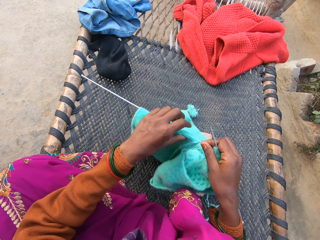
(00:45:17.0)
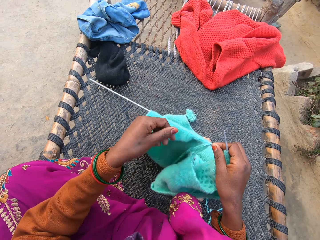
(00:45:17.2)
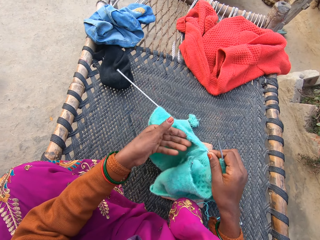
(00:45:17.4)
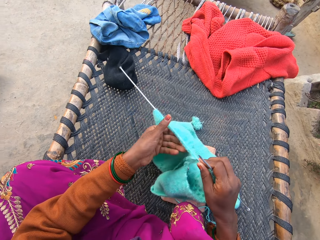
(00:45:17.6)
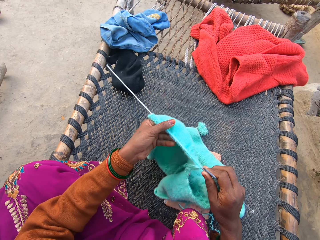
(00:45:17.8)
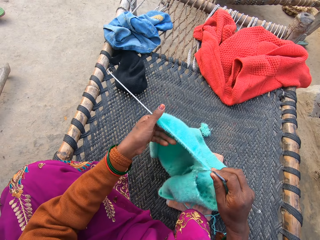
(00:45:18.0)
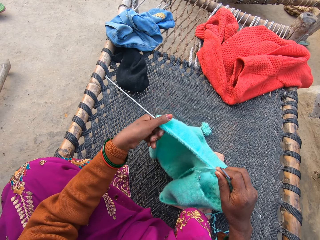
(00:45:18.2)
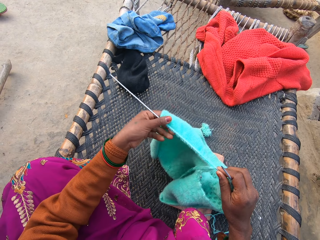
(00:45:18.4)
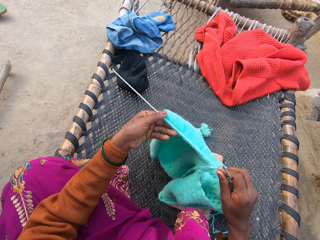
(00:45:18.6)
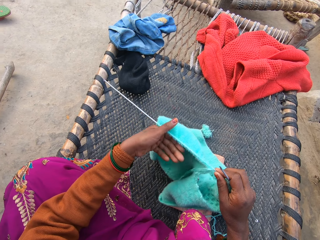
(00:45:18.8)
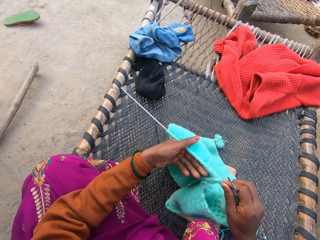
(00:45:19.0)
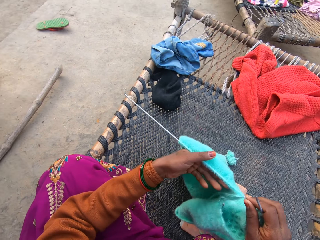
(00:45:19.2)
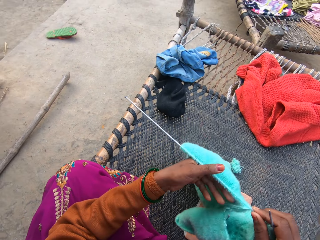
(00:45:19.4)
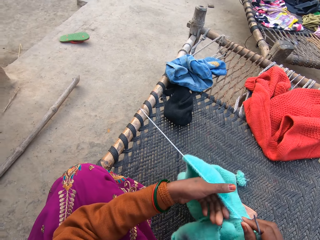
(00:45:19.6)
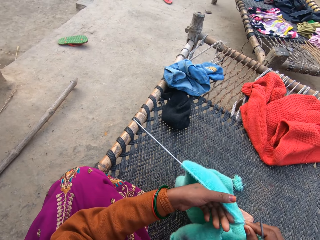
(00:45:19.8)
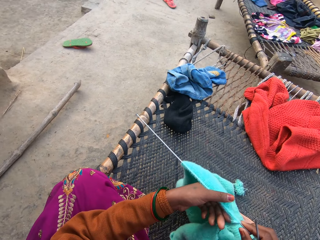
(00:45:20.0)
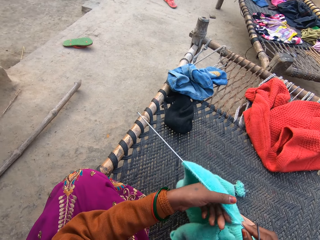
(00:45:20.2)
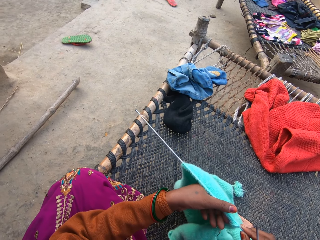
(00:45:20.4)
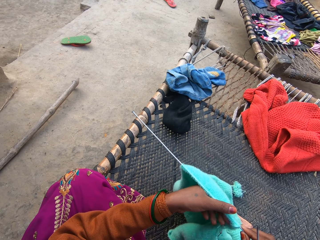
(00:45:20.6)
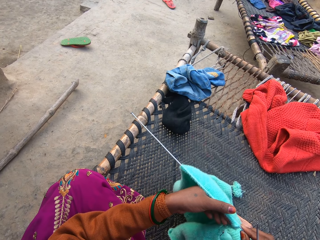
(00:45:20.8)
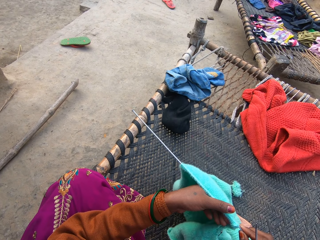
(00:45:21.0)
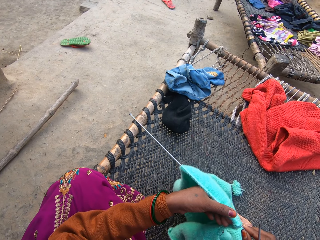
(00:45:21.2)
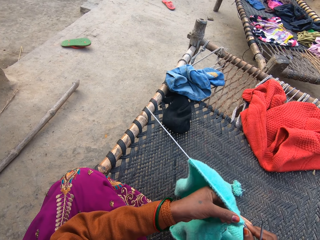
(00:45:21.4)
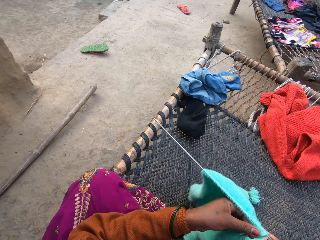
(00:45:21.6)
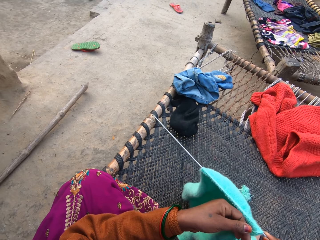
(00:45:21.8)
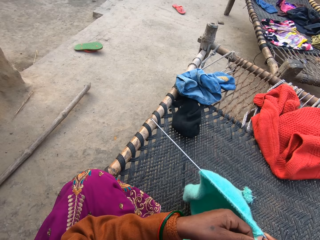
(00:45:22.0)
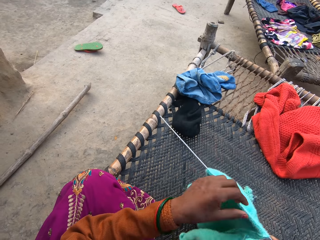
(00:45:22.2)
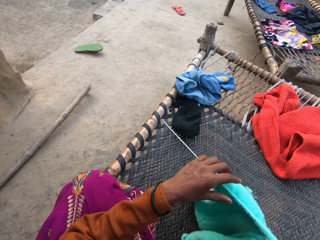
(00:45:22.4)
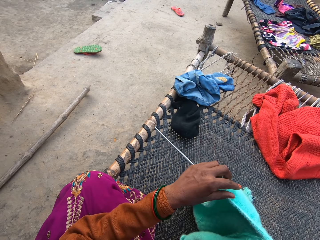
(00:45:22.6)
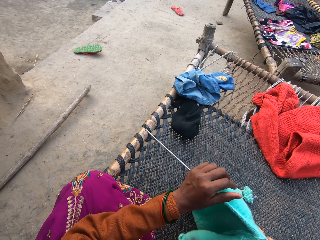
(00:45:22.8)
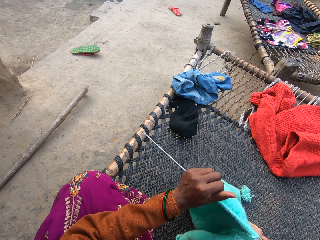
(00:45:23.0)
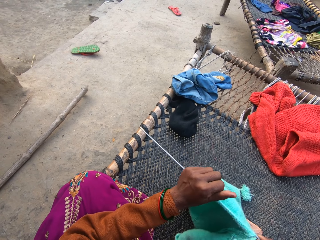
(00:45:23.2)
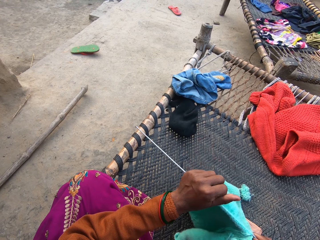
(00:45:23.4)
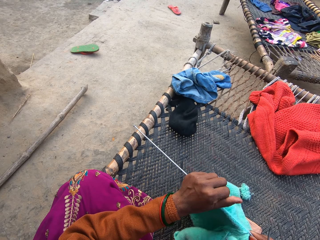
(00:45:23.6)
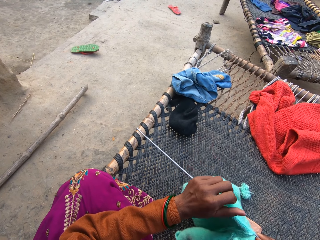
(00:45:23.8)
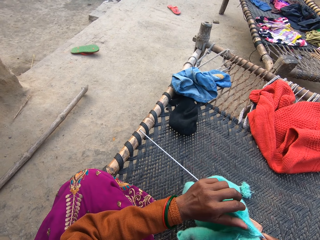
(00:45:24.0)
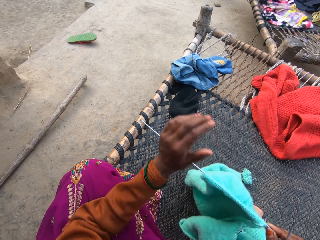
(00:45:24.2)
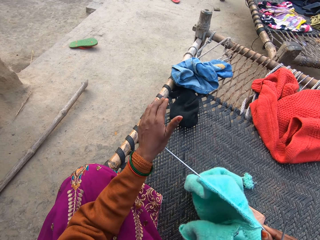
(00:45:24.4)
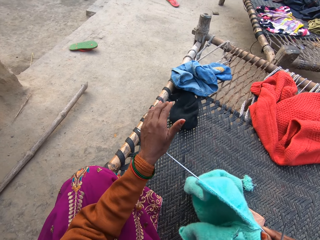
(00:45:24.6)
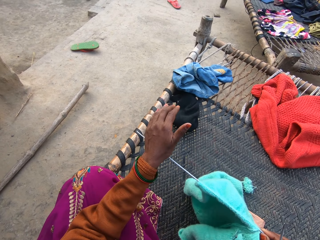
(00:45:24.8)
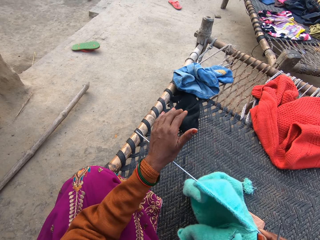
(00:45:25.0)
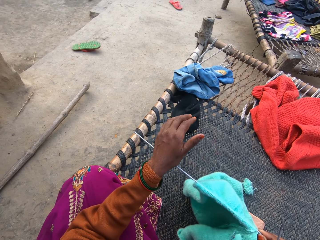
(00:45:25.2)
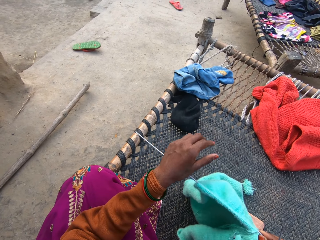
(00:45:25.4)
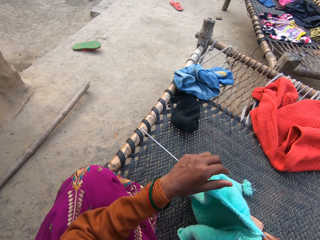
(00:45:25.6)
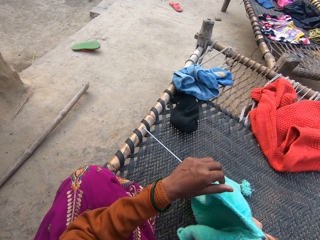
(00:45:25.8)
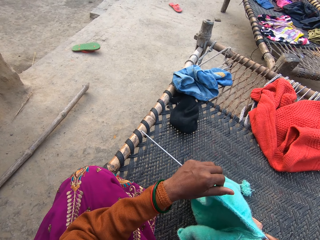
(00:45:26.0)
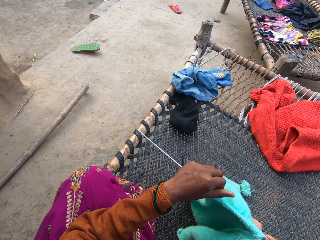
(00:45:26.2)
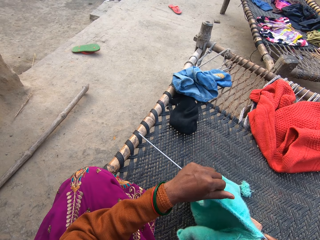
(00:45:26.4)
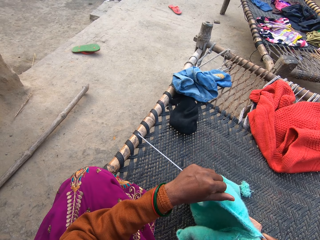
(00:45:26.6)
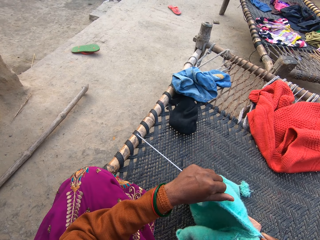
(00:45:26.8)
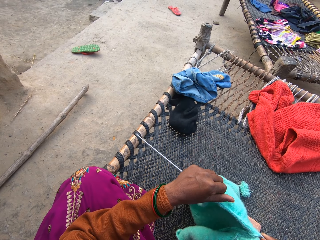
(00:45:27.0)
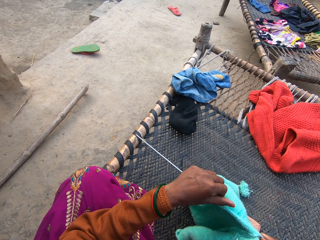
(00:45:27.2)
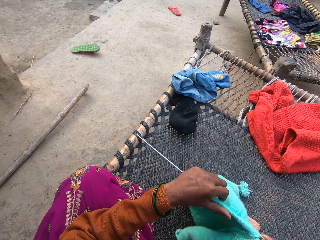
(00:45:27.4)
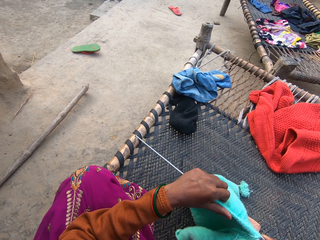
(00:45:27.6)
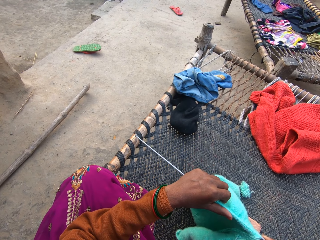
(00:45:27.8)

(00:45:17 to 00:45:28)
The camera wearer takes her left hand off the knitting needle on the rattan mat. She talks to a man.

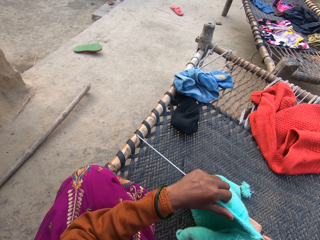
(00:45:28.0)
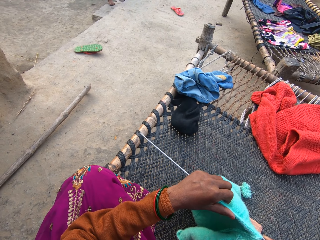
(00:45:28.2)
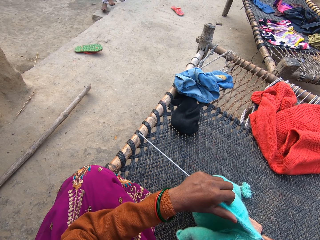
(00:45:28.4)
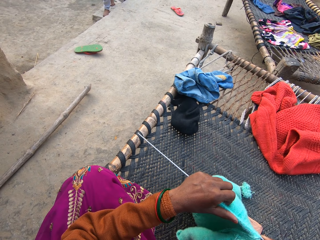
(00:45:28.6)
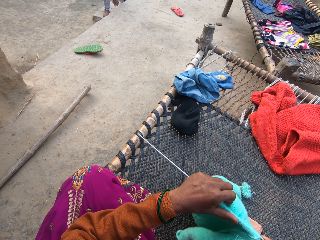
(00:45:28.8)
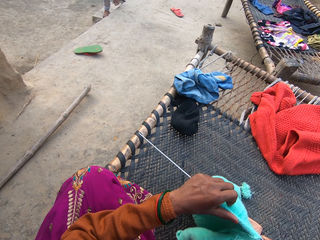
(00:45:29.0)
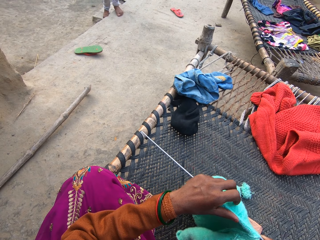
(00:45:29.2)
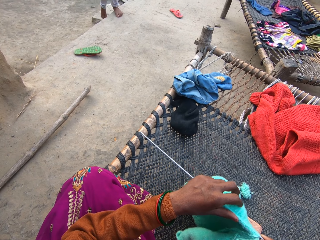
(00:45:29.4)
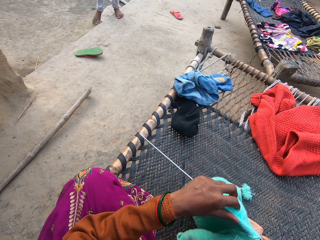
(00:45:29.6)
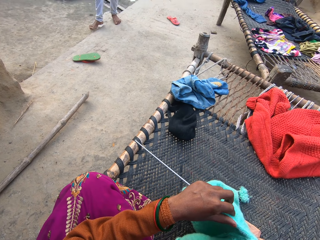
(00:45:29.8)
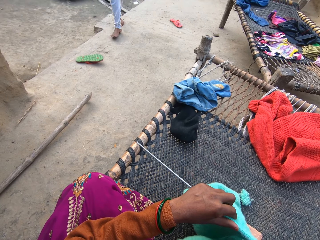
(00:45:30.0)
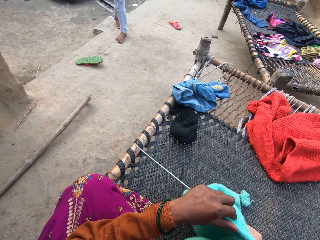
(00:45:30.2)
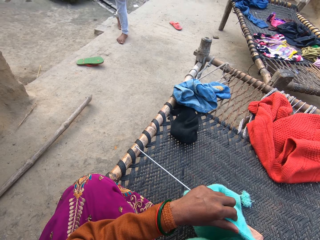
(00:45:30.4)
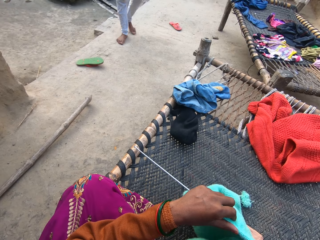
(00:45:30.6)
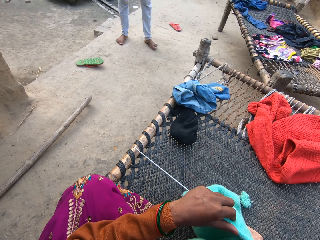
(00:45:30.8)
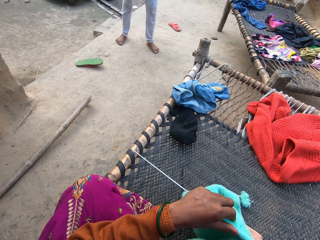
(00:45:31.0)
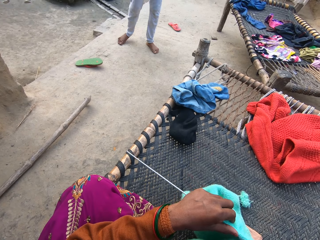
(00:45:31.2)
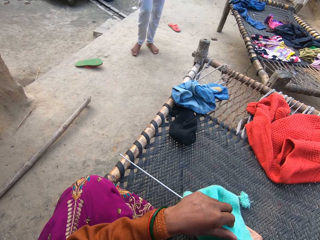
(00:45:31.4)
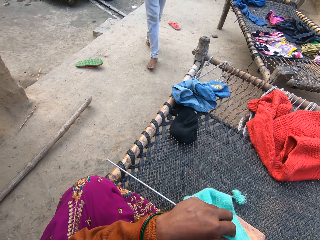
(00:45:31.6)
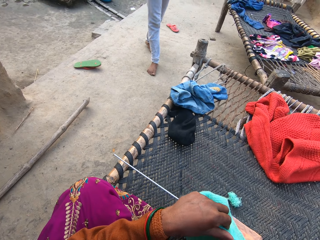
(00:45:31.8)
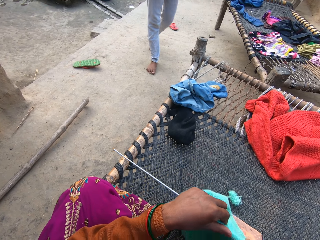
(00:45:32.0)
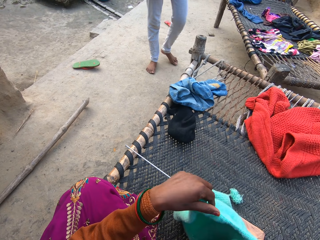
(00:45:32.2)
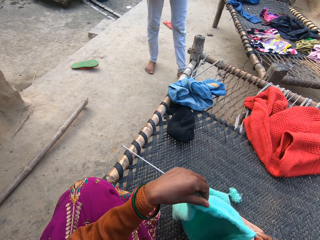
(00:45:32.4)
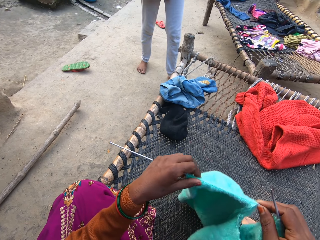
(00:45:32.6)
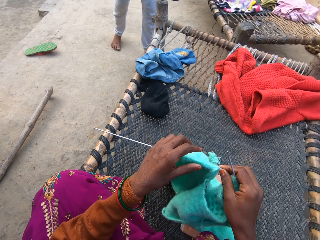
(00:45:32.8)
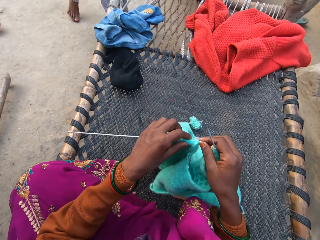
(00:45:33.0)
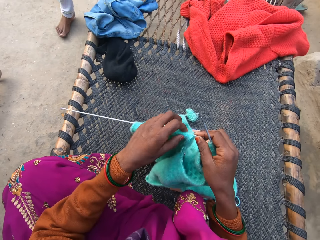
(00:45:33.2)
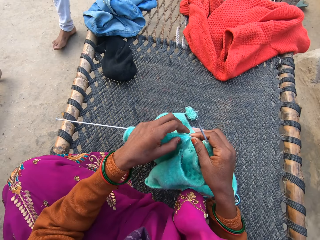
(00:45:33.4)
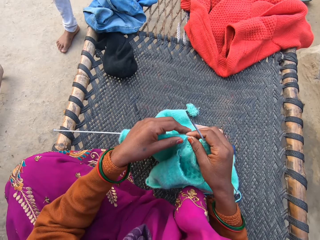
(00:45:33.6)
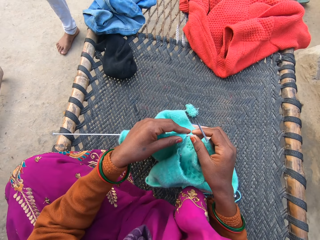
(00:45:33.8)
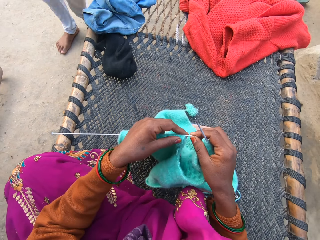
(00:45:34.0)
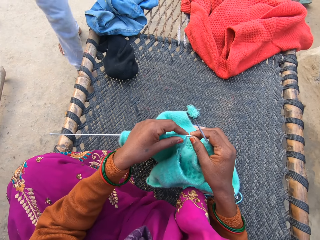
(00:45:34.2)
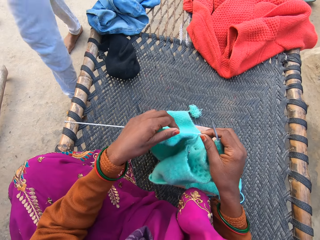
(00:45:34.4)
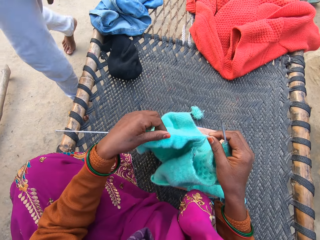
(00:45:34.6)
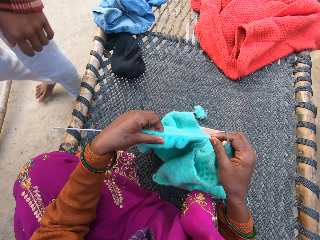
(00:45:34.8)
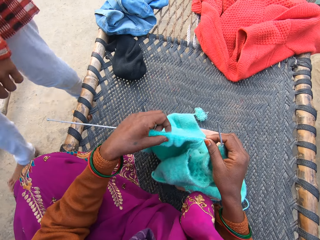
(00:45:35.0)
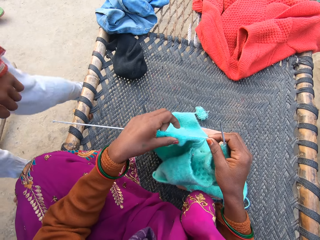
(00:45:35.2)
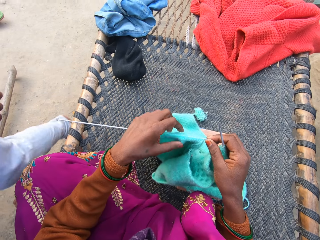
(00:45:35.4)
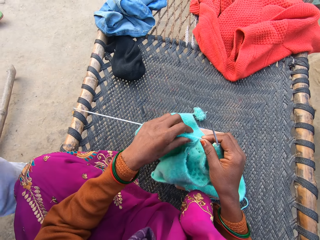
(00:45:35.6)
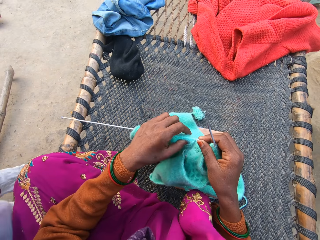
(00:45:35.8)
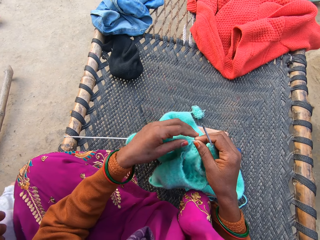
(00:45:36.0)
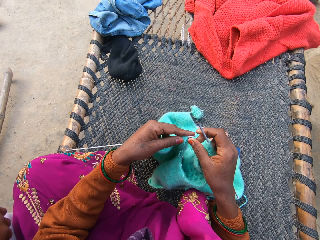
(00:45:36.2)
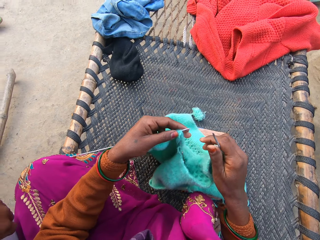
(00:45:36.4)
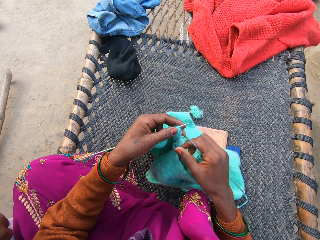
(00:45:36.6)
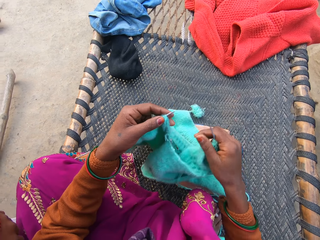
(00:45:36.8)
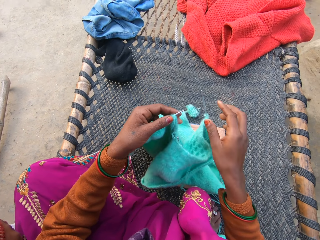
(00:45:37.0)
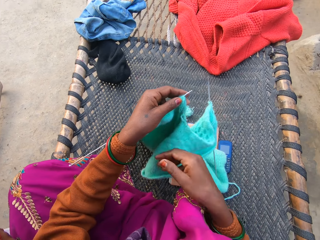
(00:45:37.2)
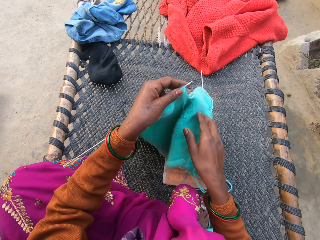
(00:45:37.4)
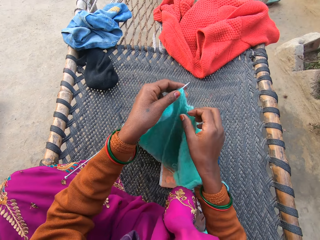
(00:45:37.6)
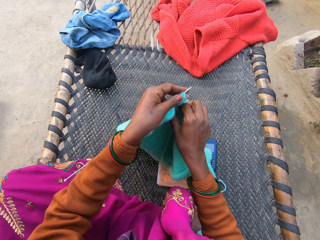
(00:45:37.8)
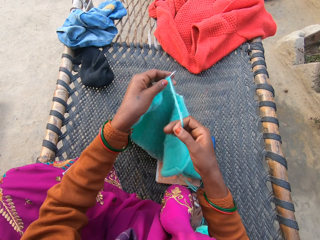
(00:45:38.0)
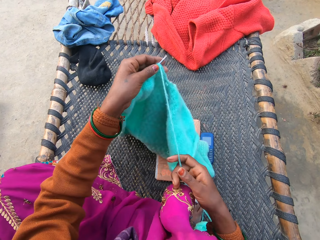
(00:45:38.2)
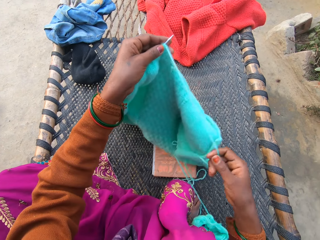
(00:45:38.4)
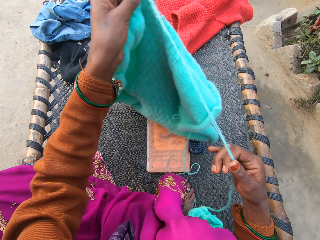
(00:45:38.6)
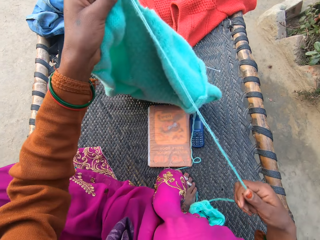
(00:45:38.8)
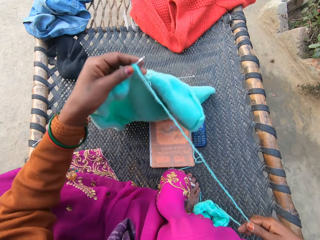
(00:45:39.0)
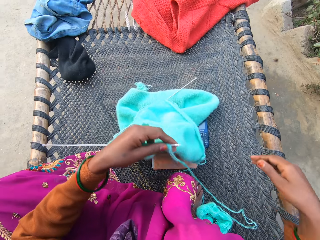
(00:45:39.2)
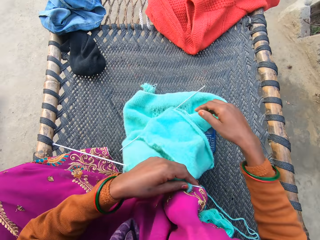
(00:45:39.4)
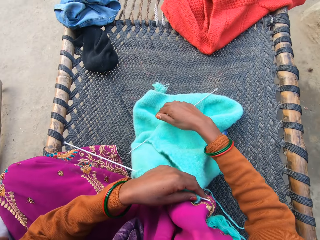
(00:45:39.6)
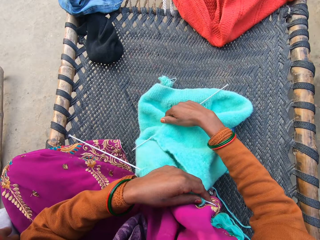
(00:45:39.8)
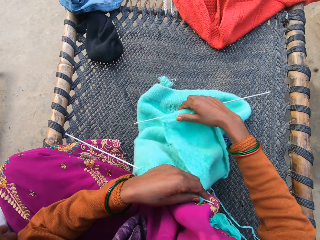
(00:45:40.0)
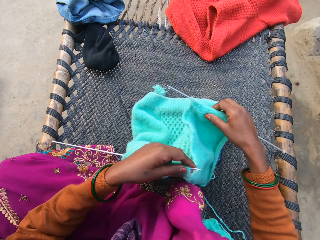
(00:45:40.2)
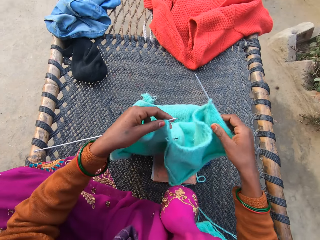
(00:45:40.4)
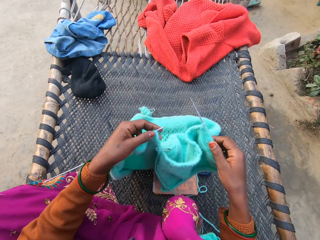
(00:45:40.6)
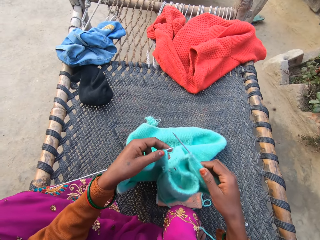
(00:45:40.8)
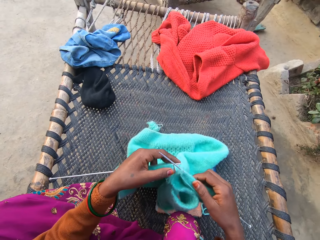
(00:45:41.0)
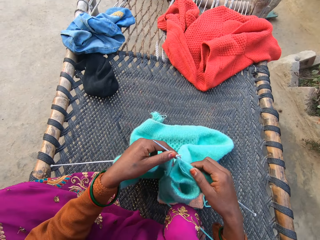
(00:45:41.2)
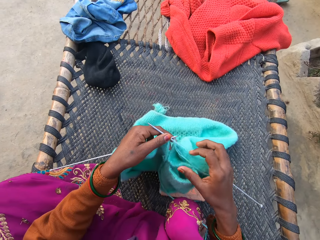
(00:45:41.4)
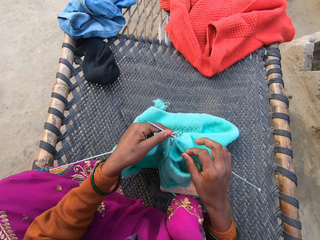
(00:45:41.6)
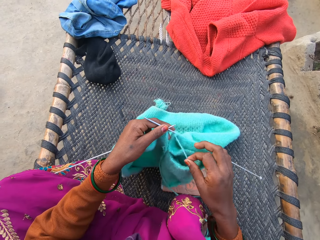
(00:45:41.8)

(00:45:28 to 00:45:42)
The camera wearer places her left hand on the knitting needle on the rattan mat. A man walks past the camera wearer. The man walks around. The camera wearer adjusts the knitted fabric with her left hand on the rattan mat. She drops the knitted fabric with her right hand on the rattan mat. She adjusts the knitted fabric with her right hand on the rattan mat. She picks up the knitted fabric with her right hand from the rattan mat.
